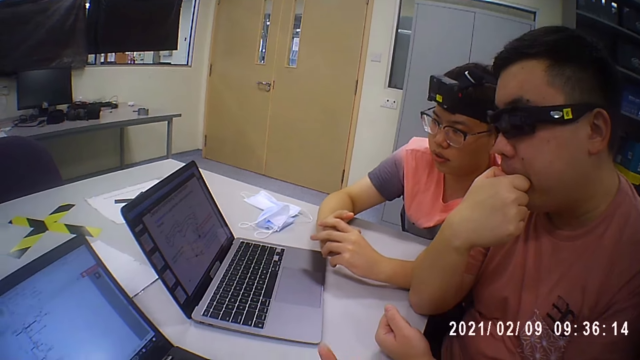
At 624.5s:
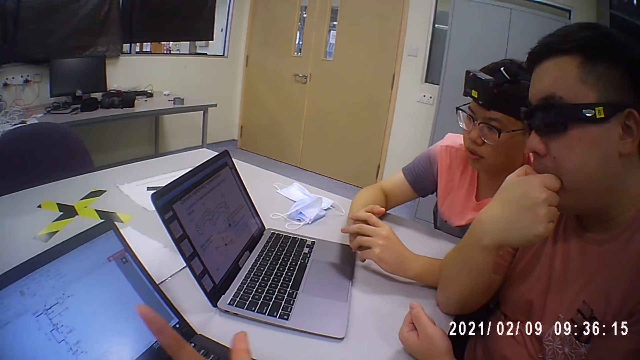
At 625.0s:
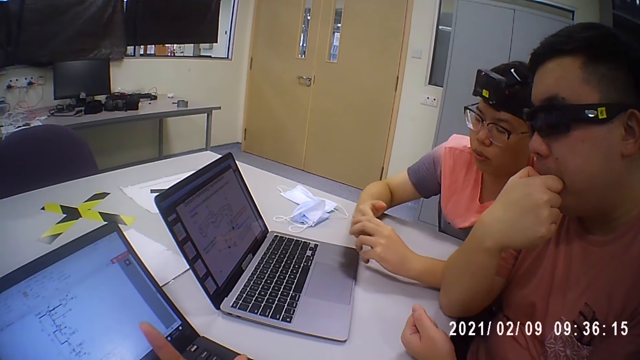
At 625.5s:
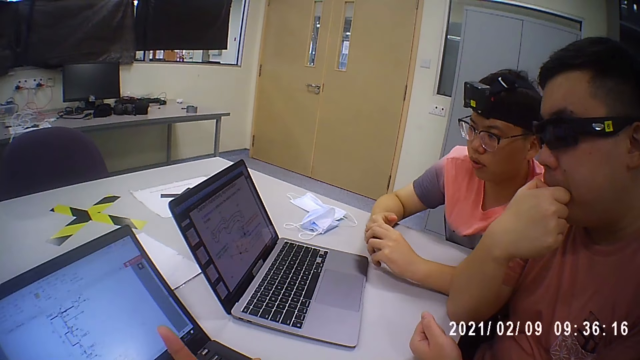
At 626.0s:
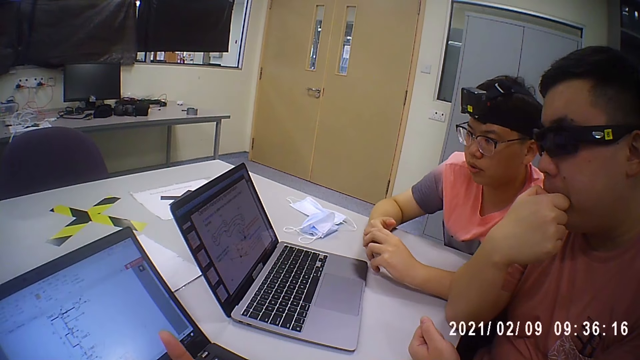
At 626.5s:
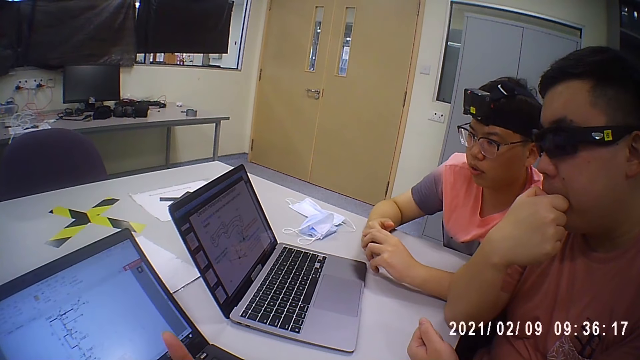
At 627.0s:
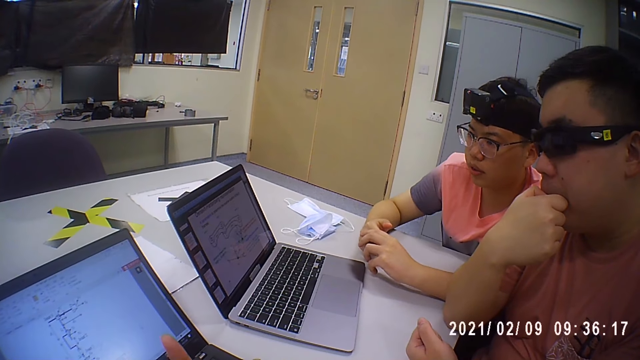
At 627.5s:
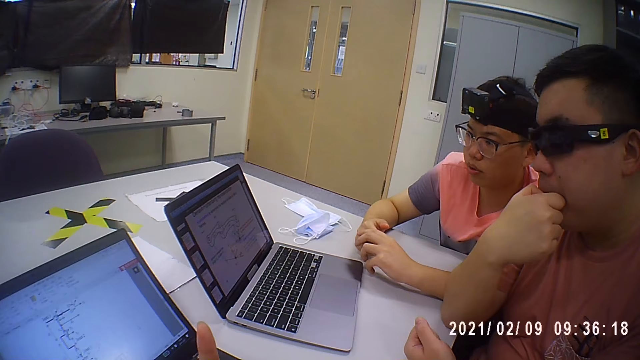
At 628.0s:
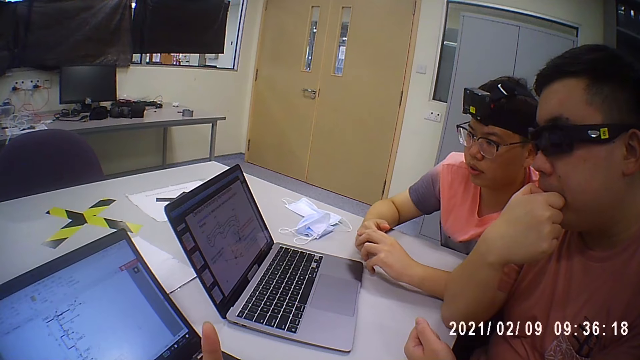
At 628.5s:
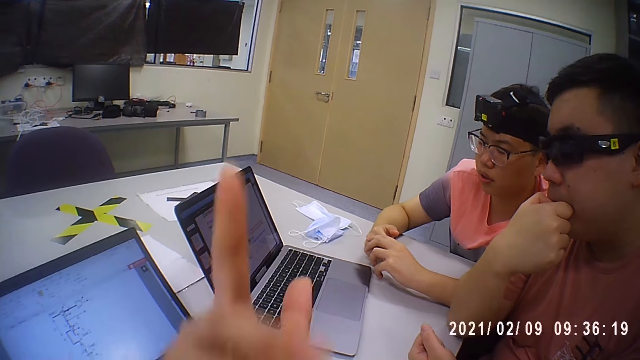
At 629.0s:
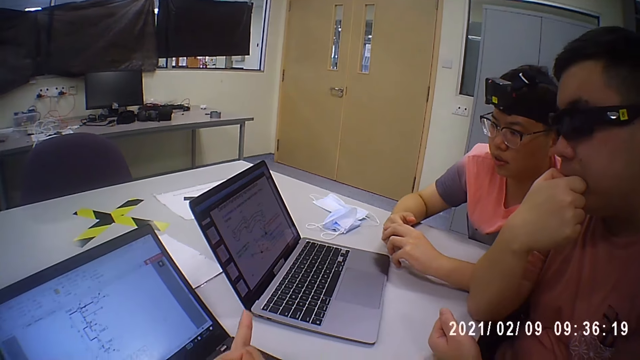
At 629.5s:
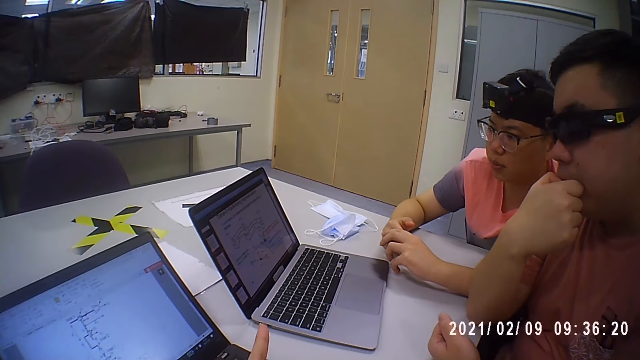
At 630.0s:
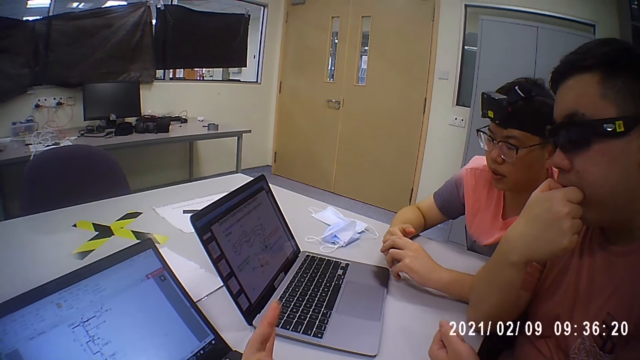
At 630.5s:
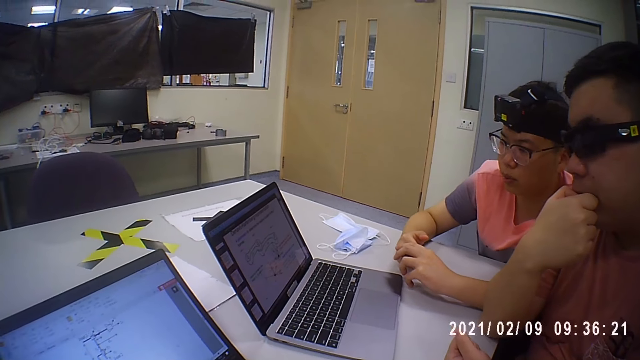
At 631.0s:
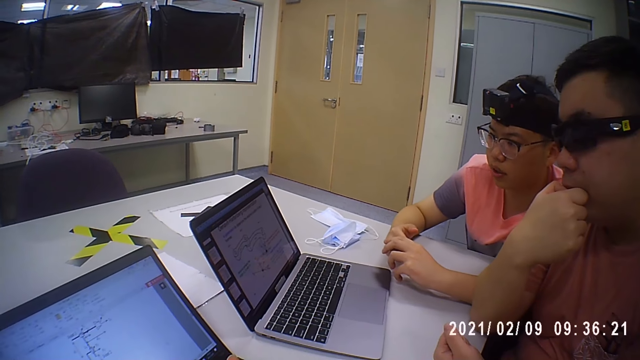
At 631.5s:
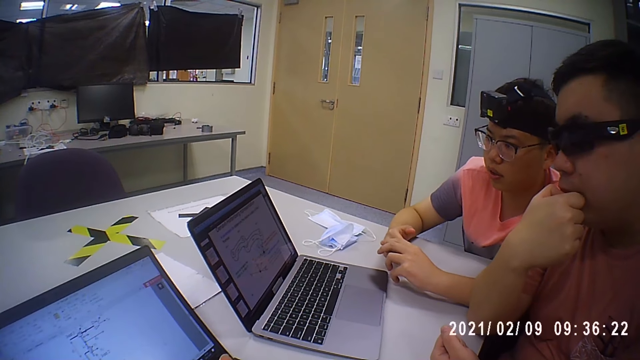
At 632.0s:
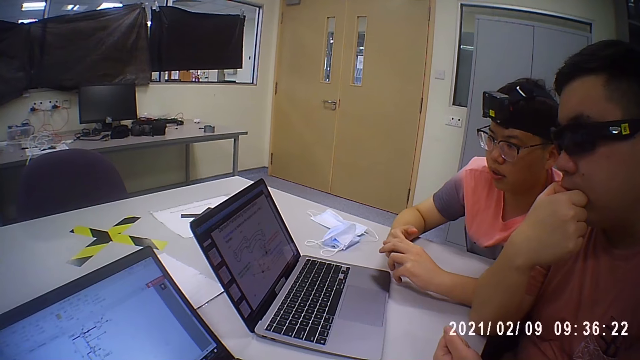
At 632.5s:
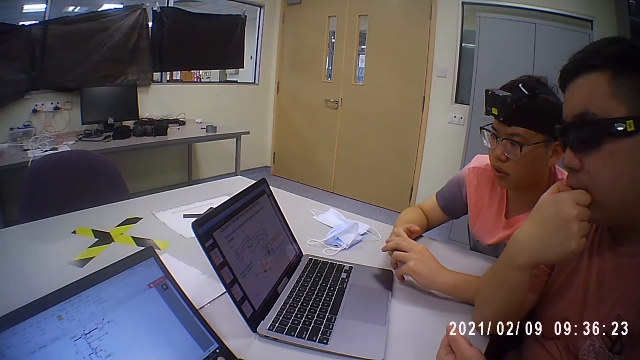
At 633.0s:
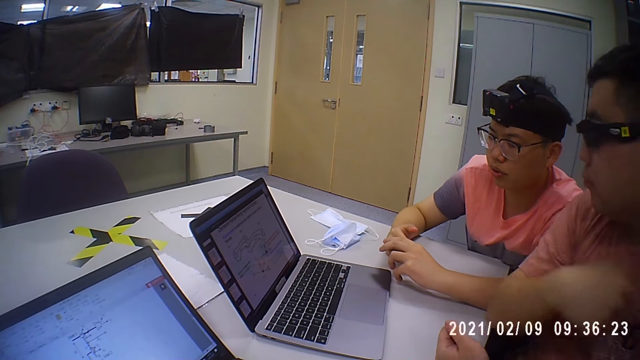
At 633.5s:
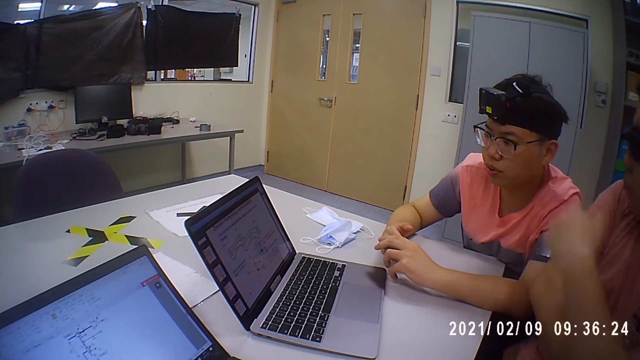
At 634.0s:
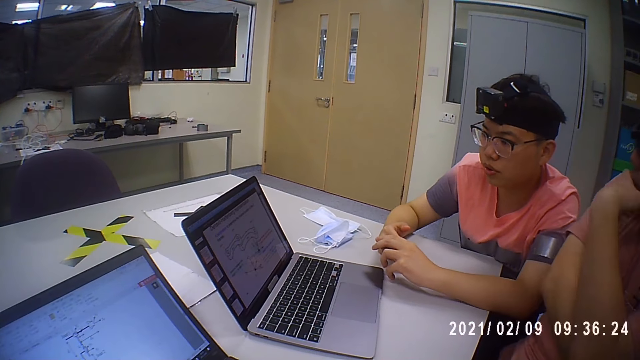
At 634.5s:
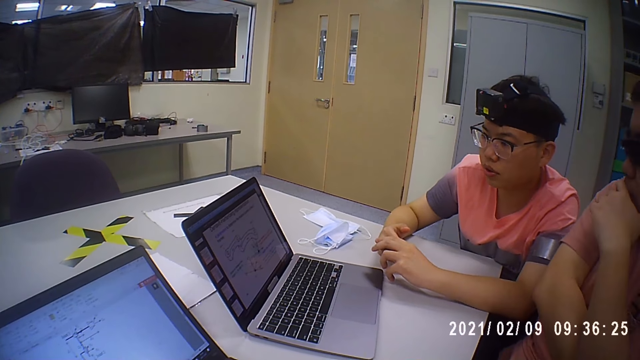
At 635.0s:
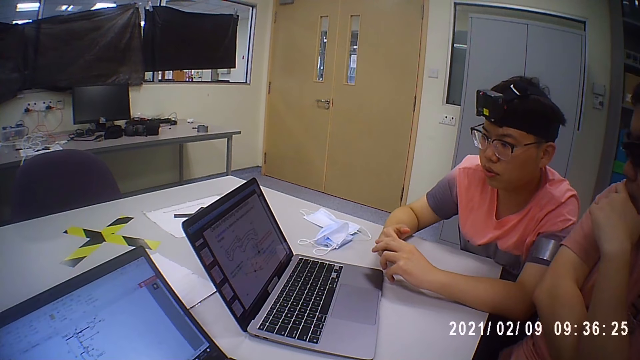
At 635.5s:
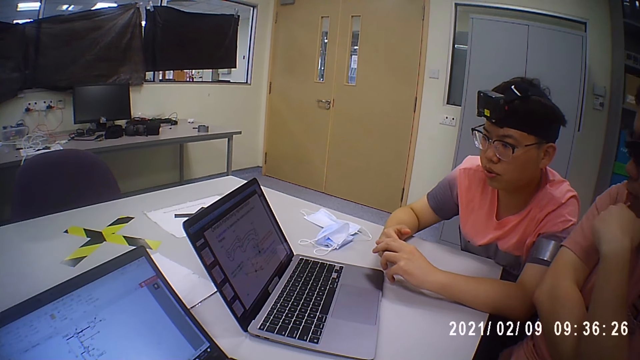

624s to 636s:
The camera wearer gestures. They interact with a man. The man touches his face with his left hand.

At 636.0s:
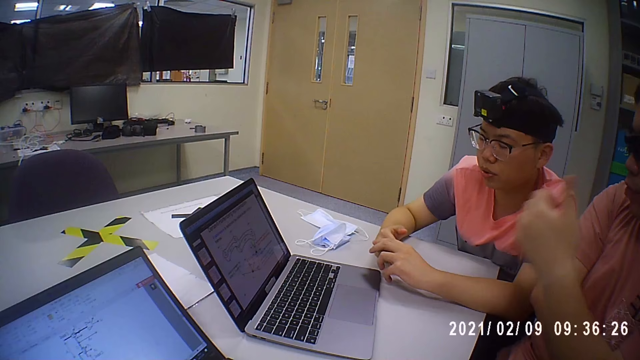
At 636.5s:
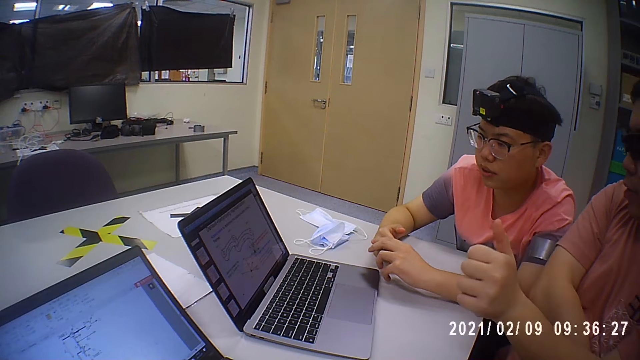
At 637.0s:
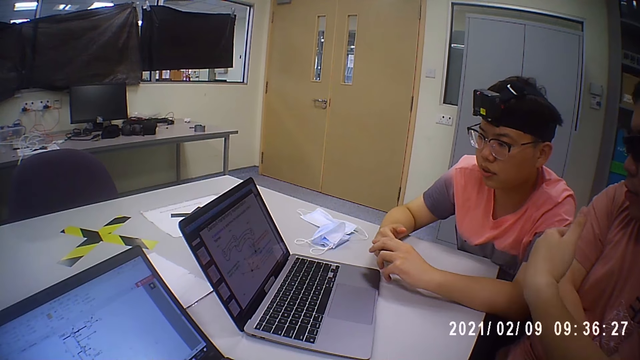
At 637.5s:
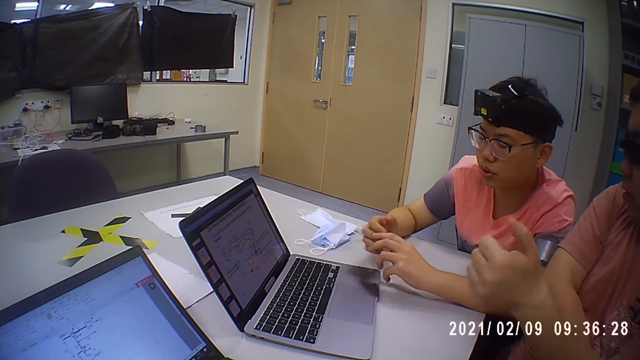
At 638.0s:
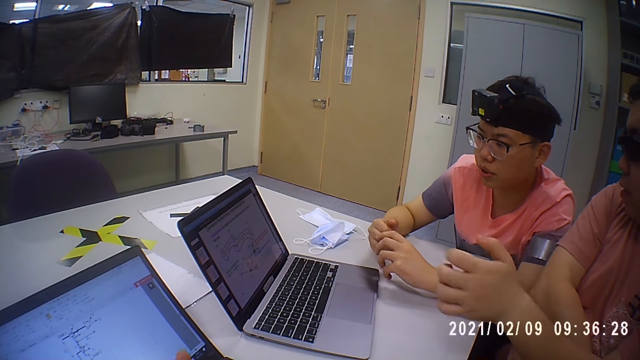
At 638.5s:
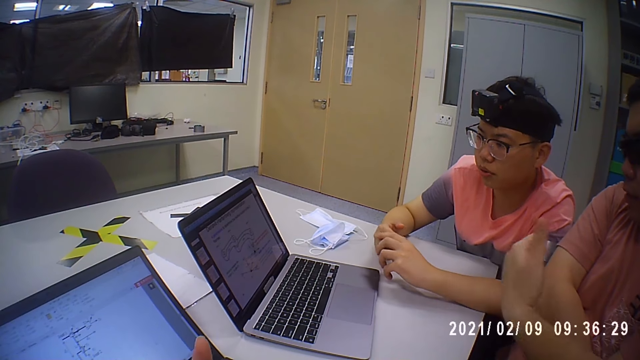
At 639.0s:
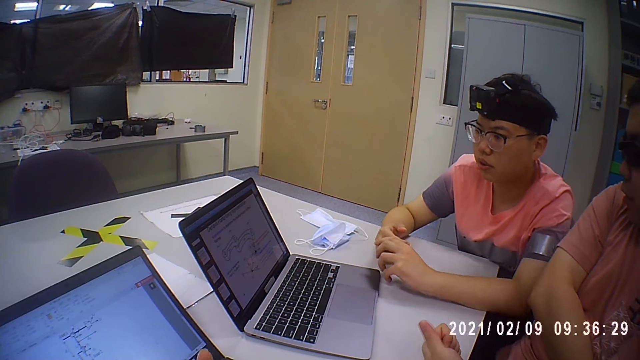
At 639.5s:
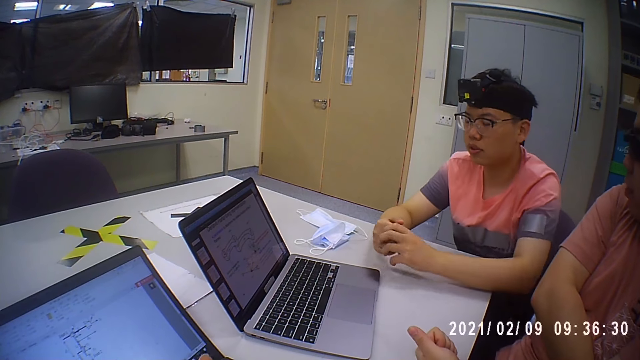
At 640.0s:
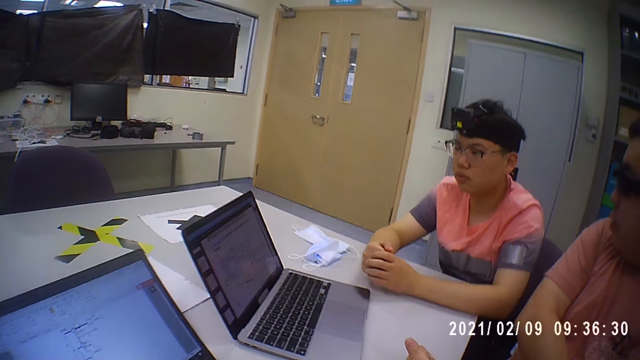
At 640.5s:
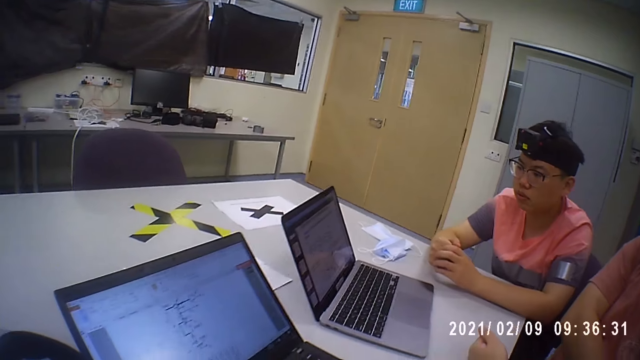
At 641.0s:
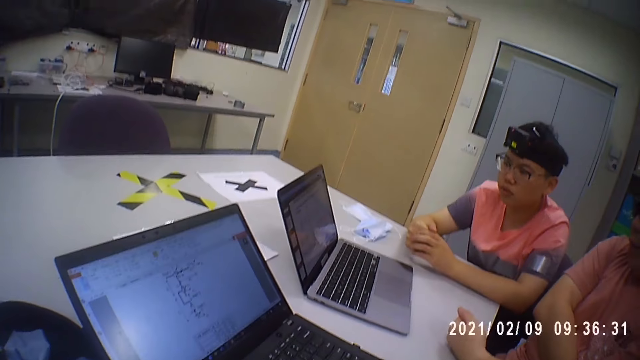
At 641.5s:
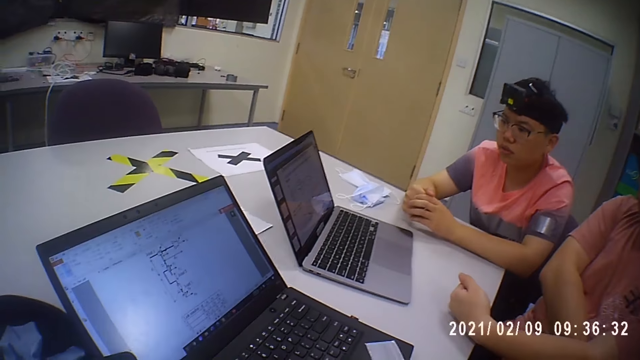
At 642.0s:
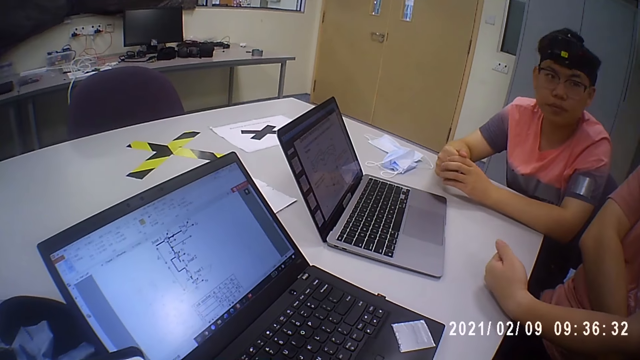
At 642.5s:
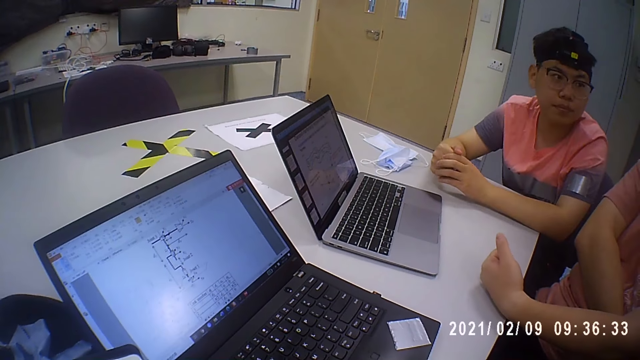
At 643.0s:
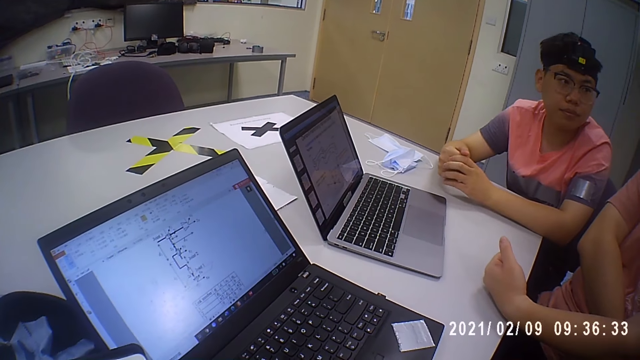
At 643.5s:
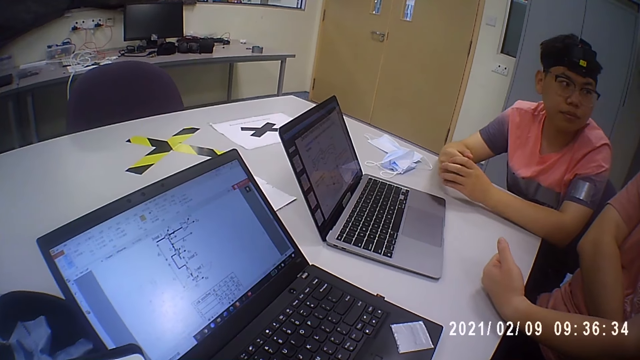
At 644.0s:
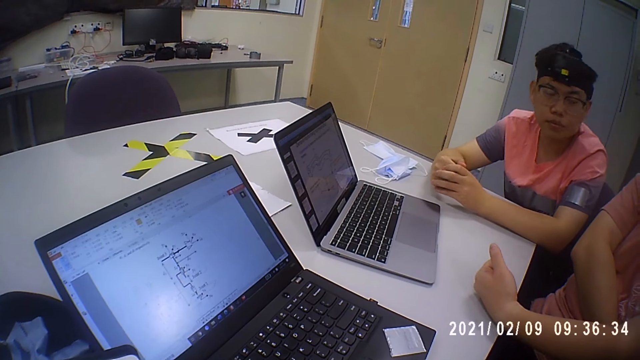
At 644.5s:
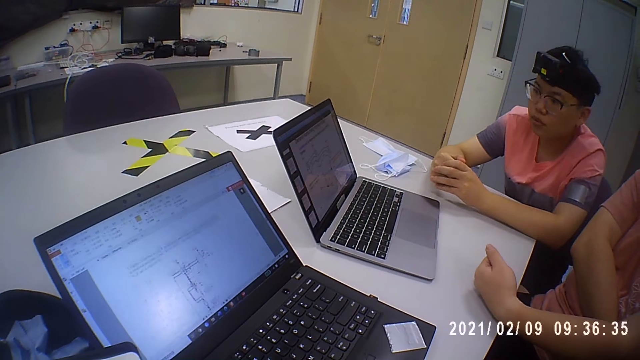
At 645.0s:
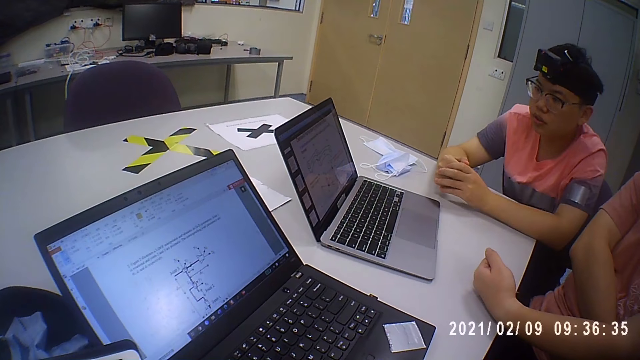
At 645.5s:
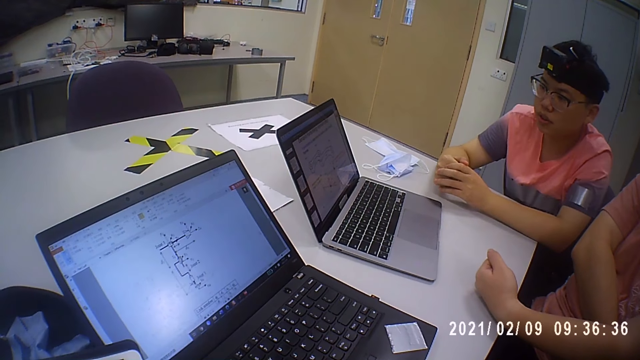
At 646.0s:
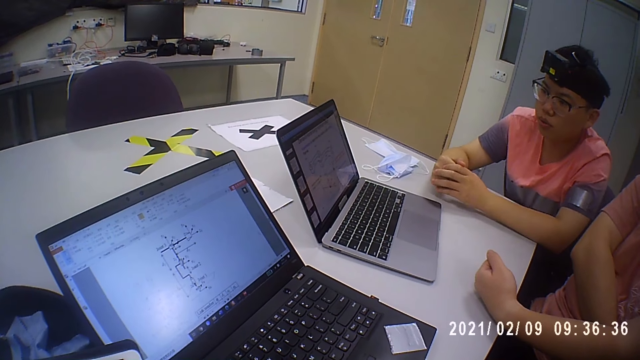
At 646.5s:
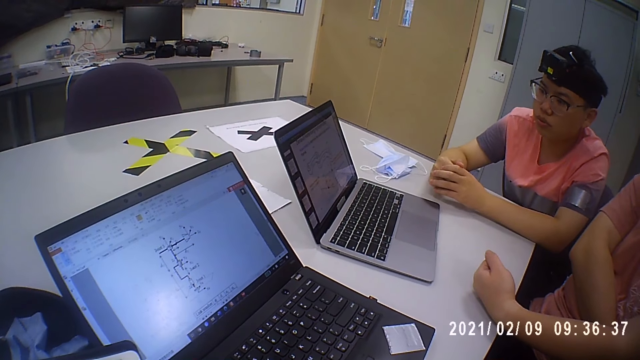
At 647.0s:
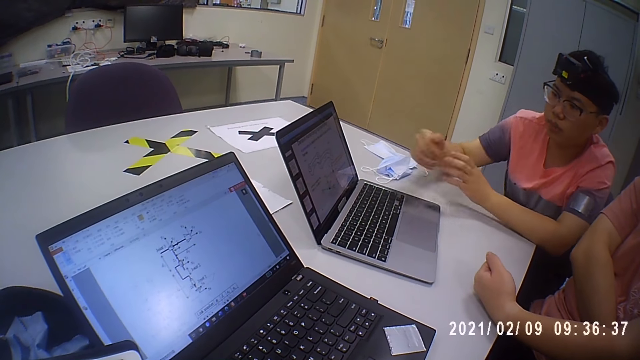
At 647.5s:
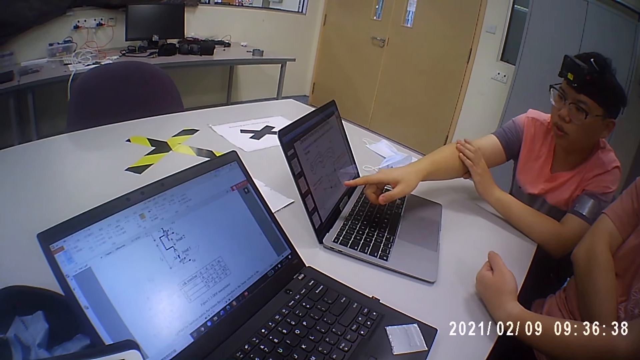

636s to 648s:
A man gestures. Another man interacts with the camera wearer.
